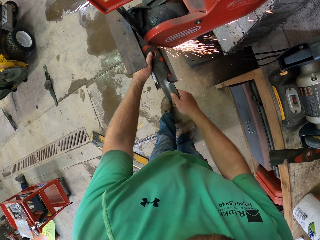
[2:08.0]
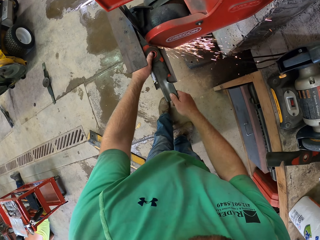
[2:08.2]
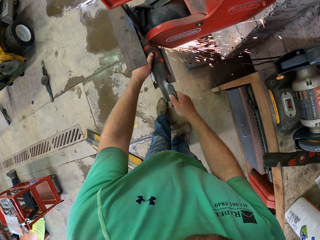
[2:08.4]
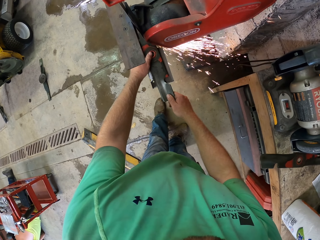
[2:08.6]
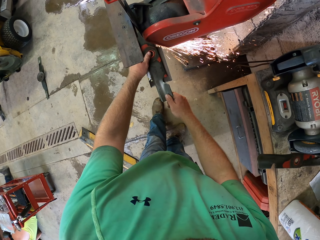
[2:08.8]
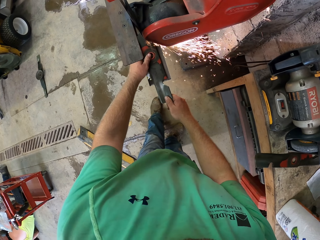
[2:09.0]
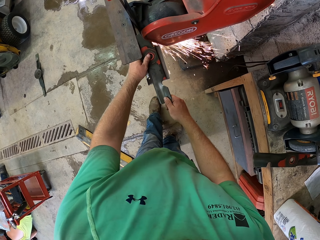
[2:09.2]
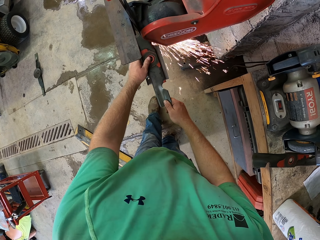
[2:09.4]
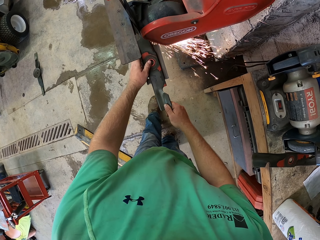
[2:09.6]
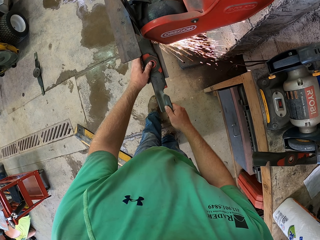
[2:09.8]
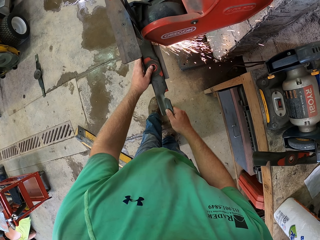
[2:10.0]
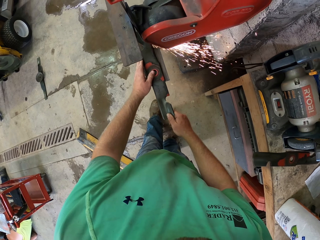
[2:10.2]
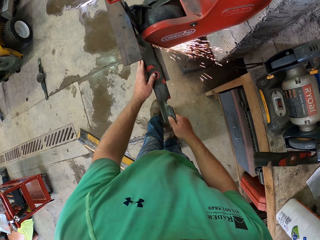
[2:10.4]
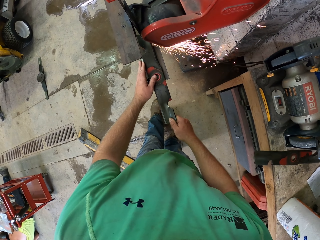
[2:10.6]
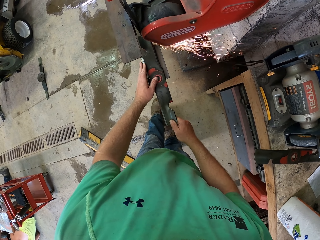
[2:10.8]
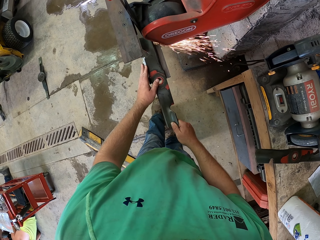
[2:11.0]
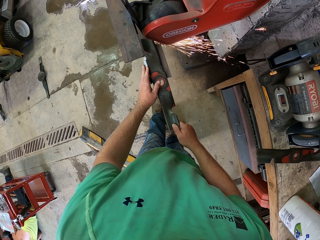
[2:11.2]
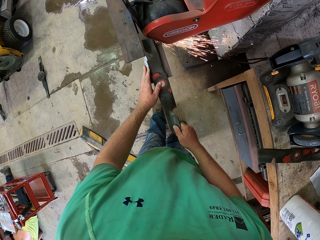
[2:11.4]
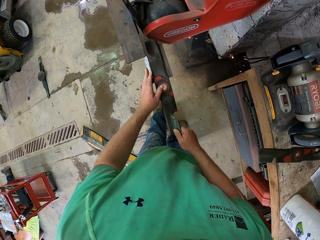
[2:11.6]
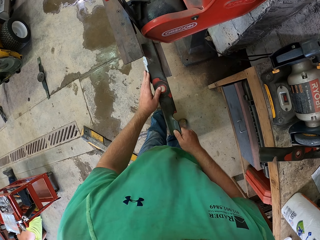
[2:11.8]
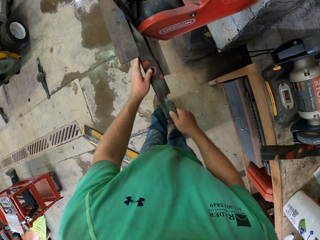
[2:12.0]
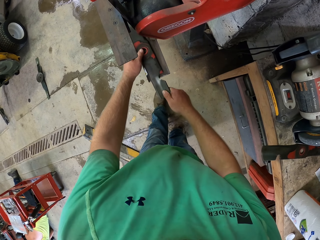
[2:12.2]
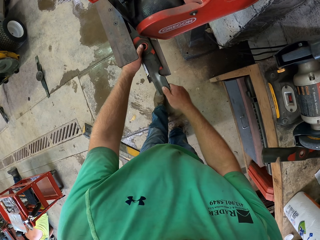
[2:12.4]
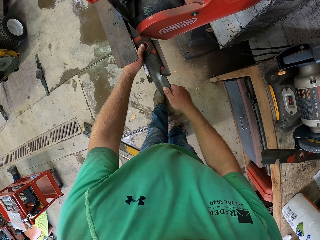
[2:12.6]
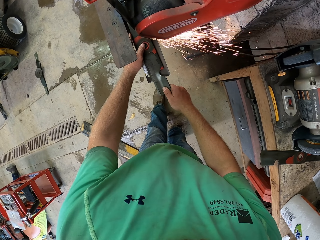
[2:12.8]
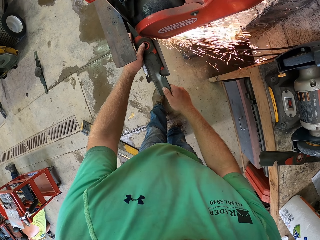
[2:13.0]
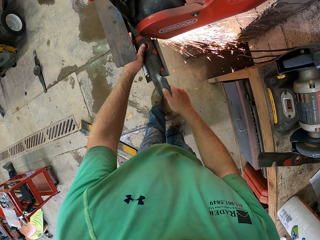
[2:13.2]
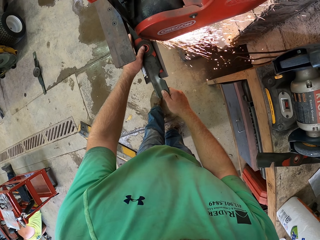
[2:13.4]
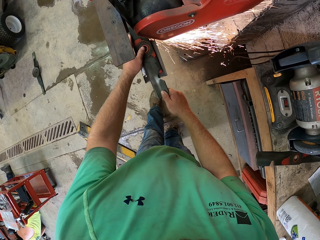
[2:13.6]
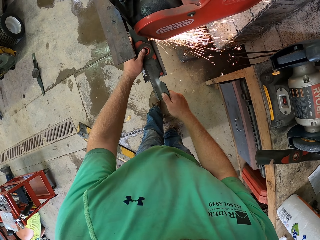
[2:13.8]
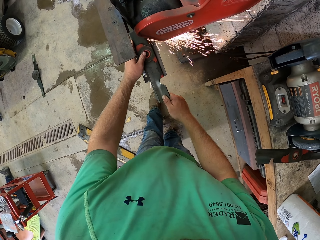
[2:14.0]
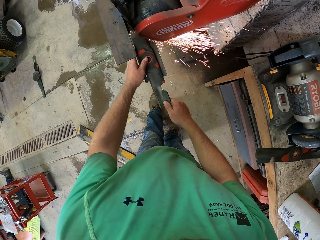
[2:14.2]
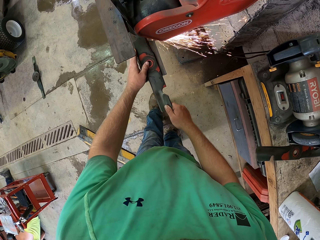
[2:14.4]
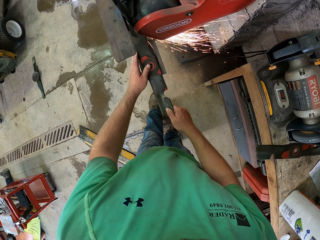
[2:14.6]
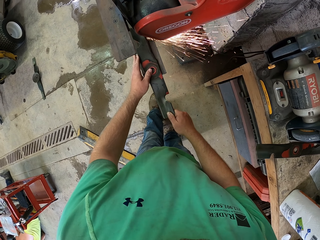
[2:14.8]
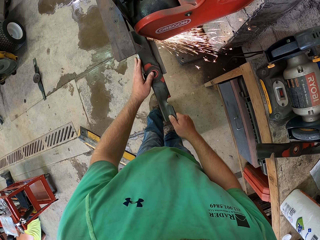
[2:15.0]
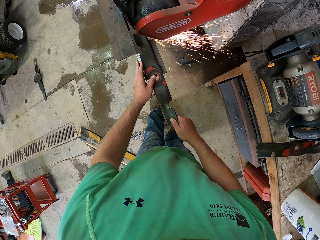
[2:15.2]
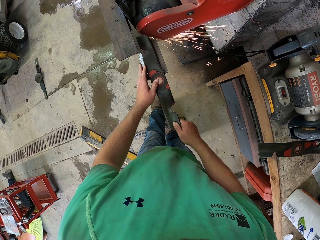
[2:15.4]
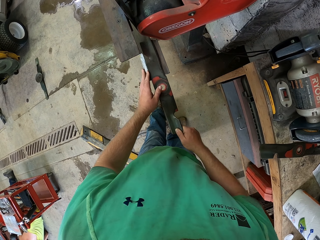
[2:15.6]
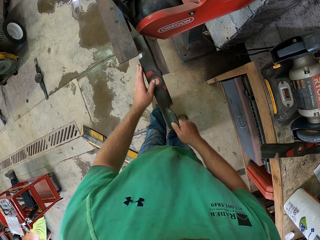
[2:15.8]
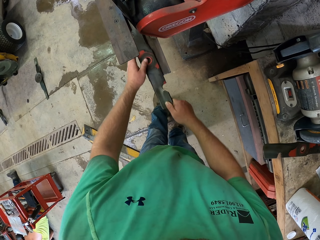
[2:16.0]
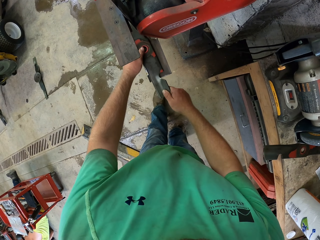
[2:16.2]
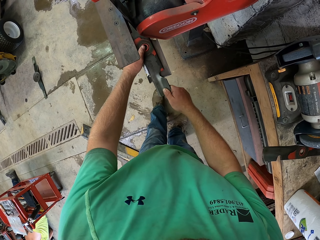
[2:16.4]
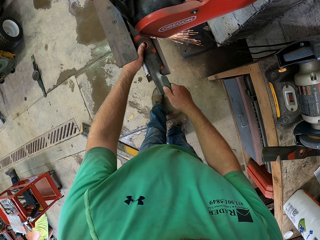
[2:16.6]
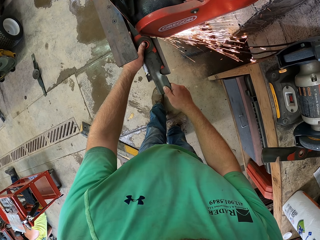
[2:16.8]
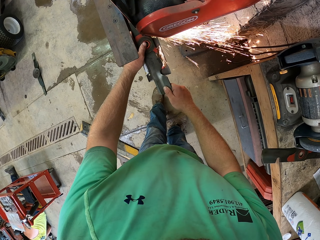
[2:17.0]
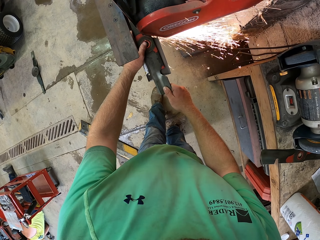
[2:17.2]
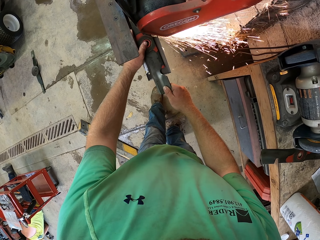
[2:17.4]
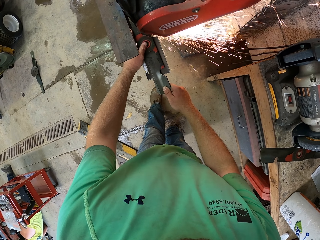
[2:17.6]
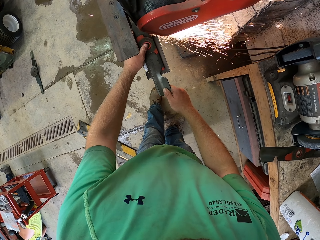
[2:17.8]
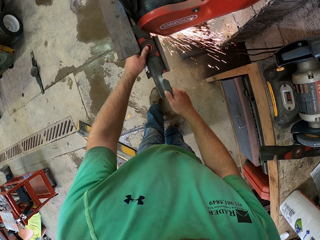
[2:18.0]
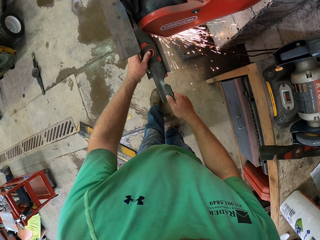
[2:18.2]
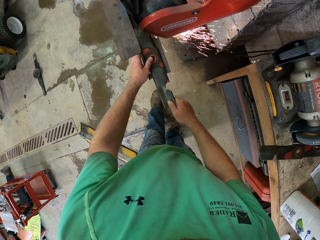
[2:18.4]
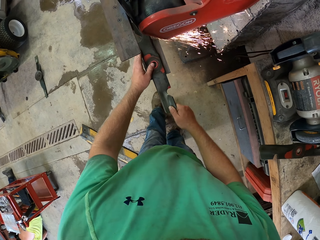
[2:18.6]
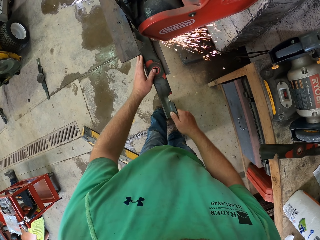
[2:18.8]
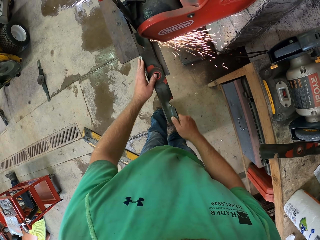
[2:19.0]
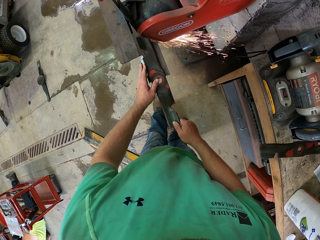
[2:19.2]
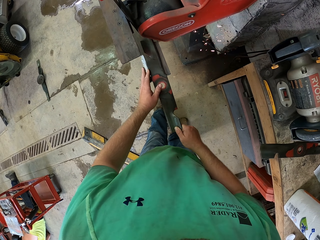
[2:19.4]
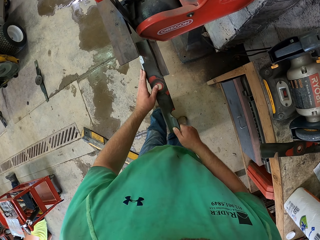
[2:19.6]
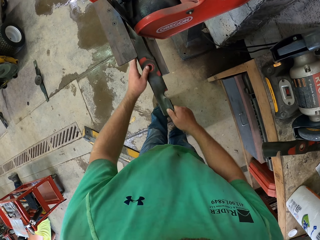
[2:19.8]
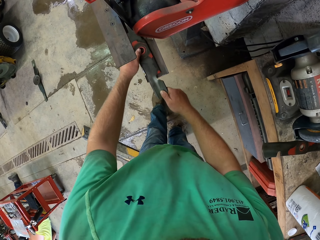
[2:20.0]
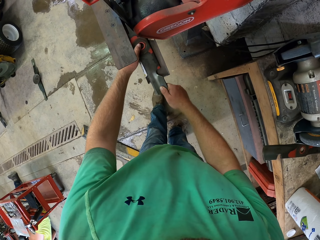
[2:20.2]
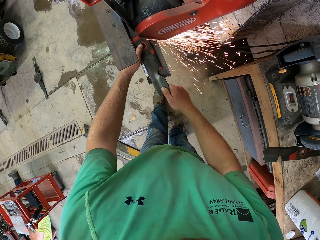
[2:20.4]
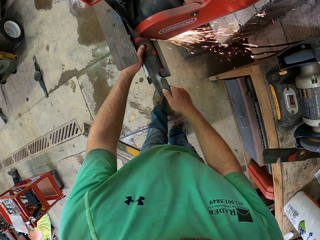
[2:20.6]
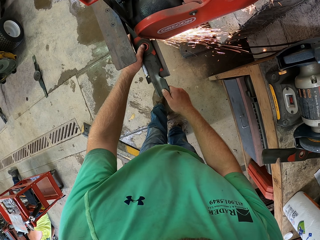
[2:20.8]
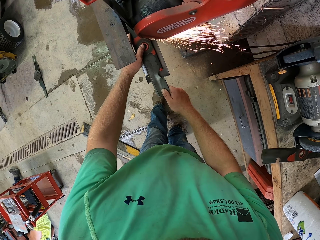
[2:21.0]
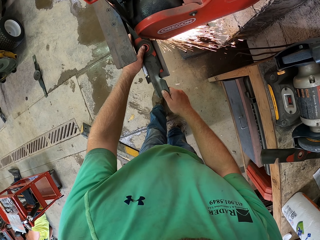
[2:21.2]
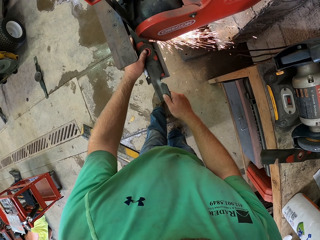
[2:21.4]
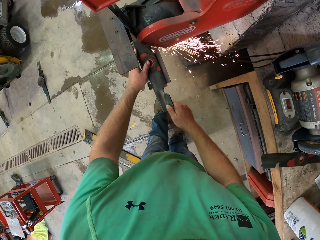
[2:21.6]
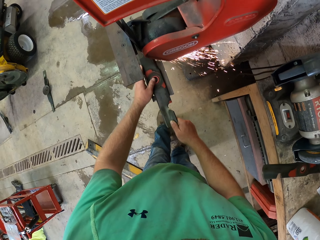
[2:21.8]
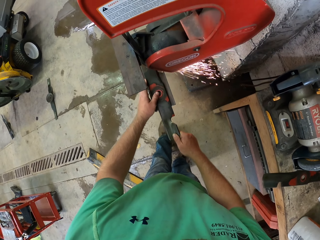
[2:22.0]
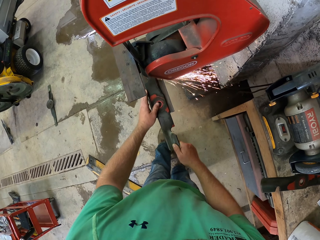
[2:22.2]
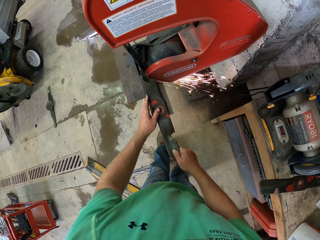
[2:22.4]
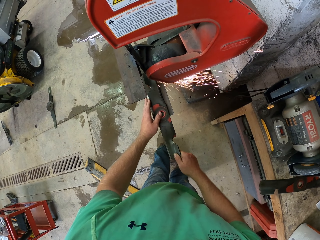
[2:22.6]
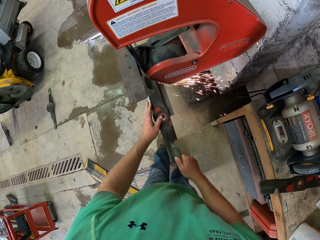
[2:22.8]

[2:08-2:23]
The camera wearer sharpens the blade with the sharpening machine in his hands. He places something in the machine. He sharpens something with the machine. He places something in the machine. He sharpens something with the machine. He places something in the machine. He sharpens something with the machine.

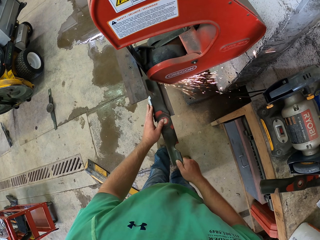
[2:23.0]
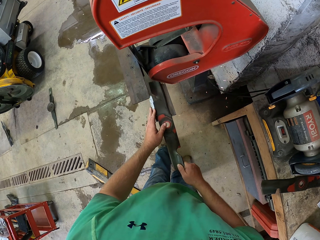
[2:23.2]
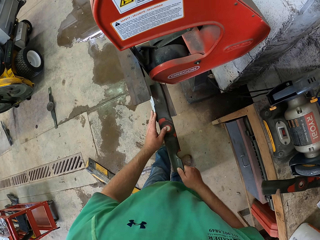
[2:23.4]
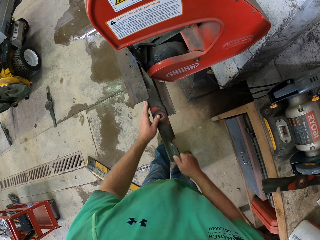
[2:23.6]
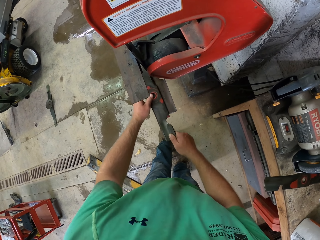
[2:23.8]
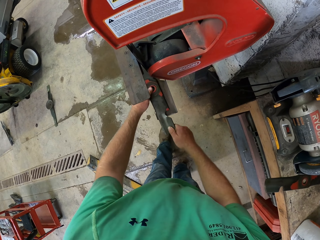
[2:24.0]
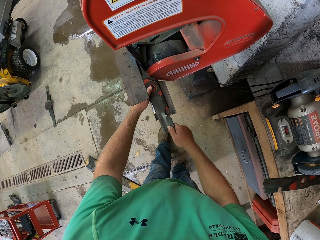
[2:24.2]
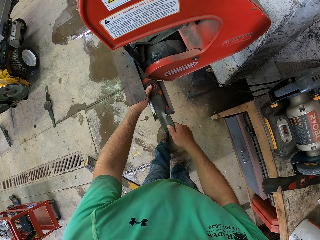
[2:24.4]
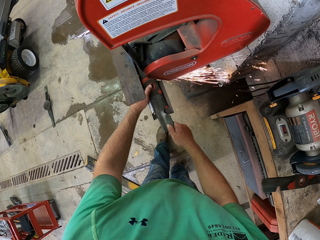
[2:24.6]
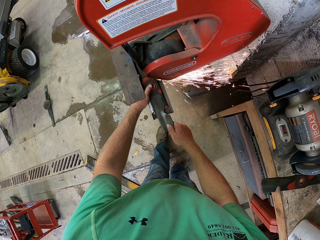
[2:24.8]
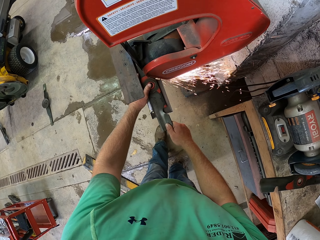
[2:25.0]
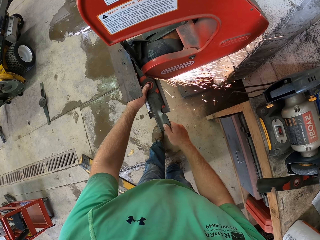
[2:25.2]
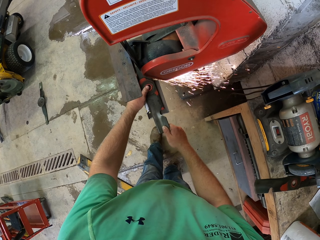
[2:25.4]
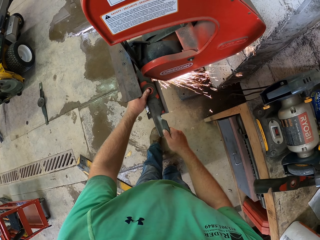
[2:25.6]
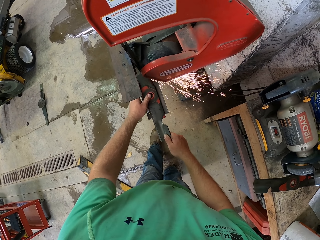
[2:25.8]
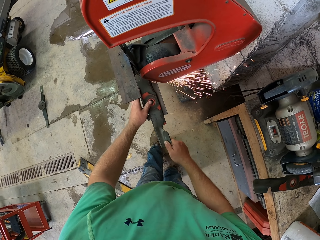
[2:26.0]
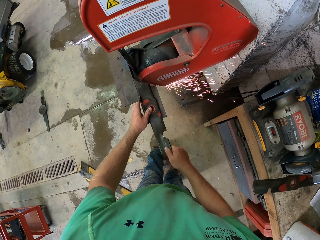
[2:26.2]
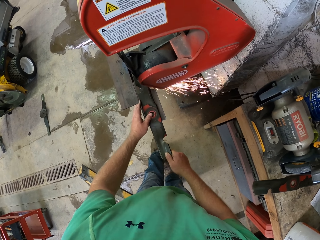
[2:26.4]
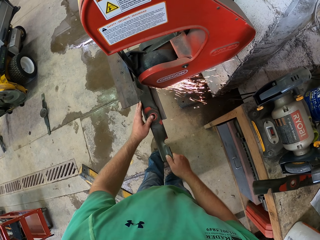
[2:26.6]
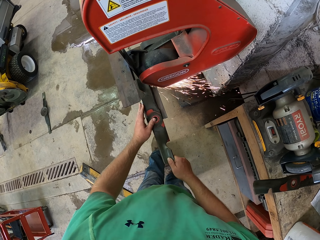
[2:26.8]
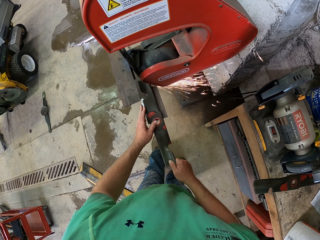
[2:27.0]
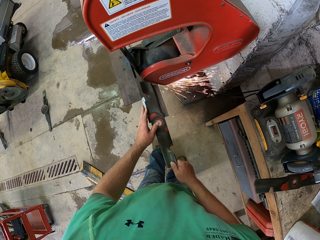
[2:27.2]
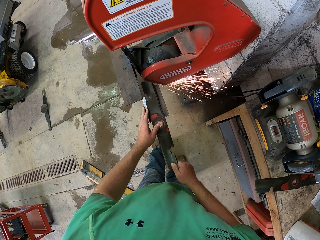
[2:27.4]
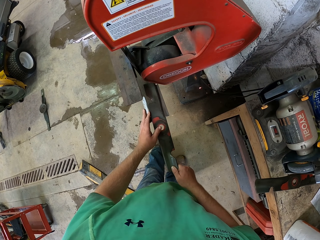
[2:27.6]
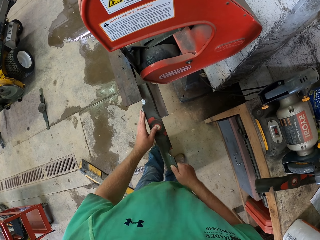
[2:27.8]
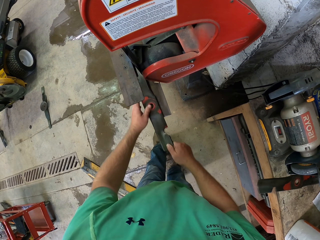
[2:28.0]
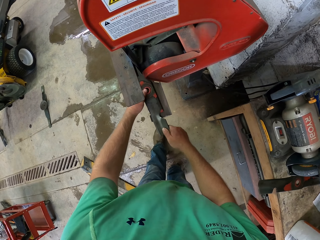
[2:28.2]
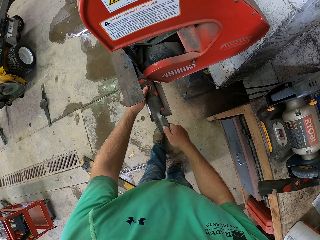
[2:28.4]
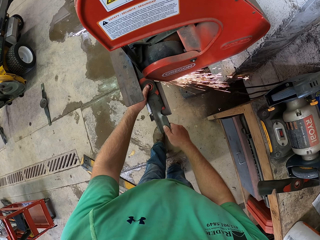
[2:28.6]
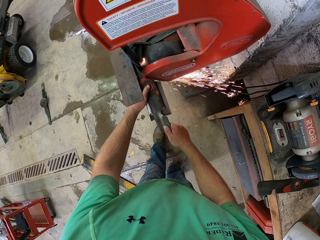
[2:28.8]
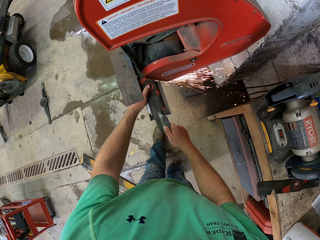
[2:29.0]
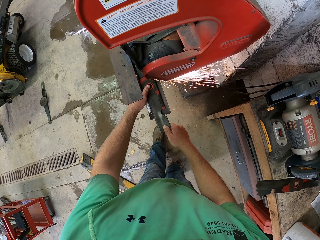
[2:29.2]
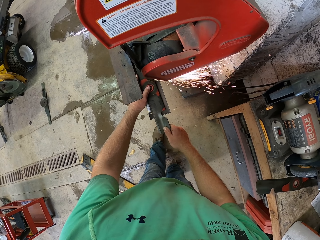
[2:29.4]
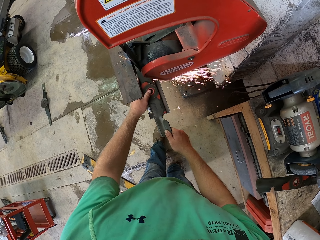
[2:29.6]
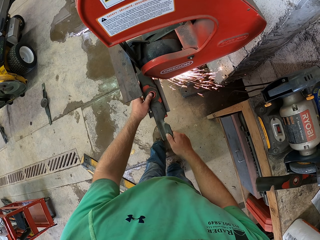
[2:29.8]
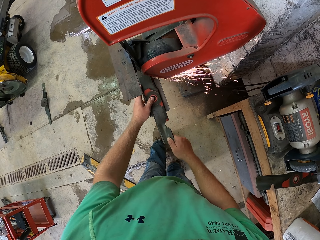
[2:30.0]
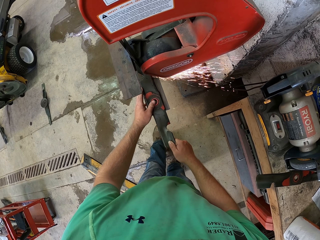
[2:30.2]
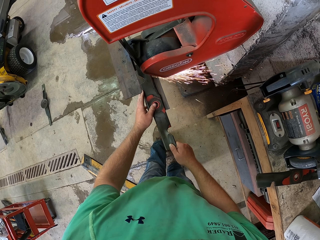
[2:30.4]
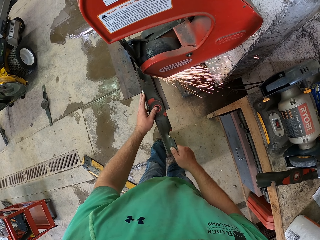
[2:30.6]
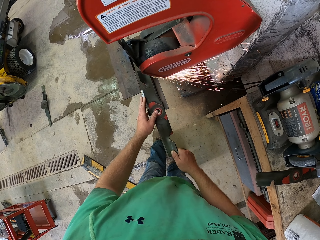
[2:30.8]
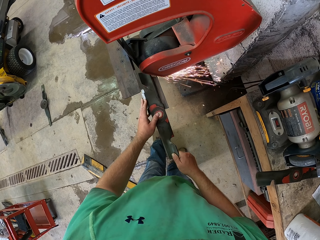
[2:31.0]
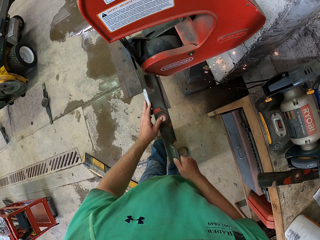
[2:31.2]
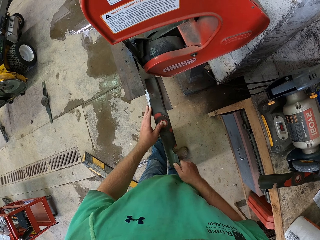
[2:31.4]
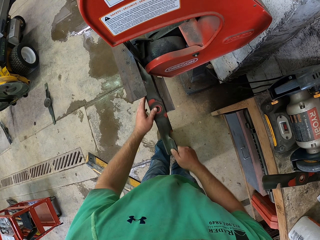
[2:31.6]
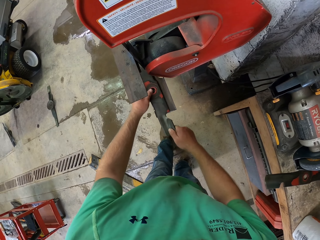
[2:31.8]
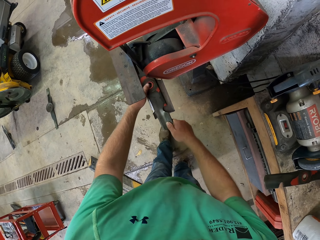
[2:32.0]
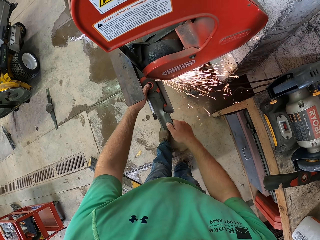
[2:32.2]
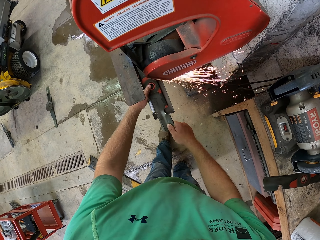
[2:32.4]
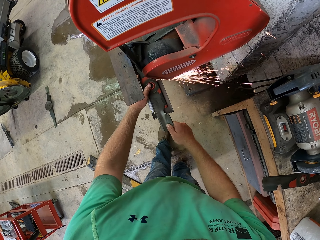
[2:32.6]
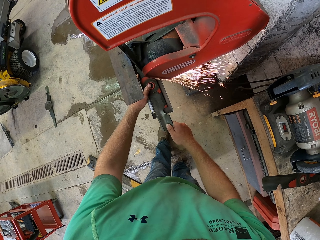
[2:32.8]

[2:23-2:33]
The camera wearer places something in the machine. They sharpen something with the machine. They place something in the machine. They sharpen something with the machine.
